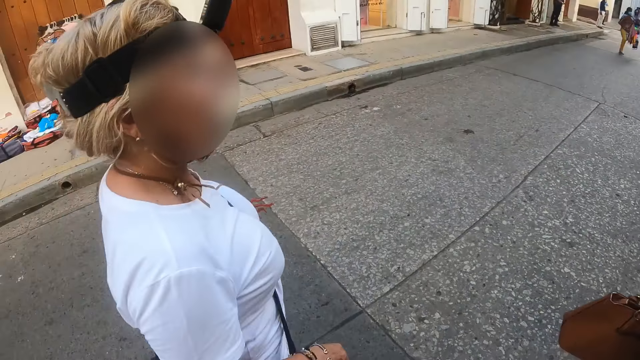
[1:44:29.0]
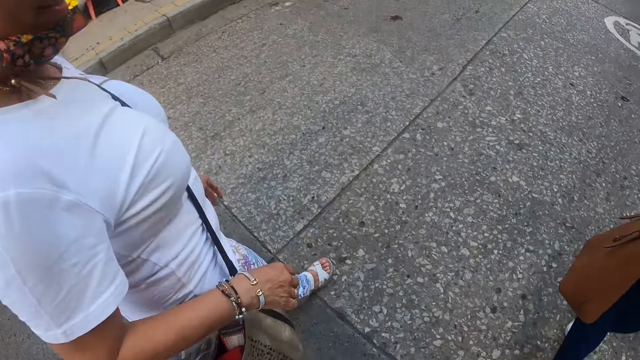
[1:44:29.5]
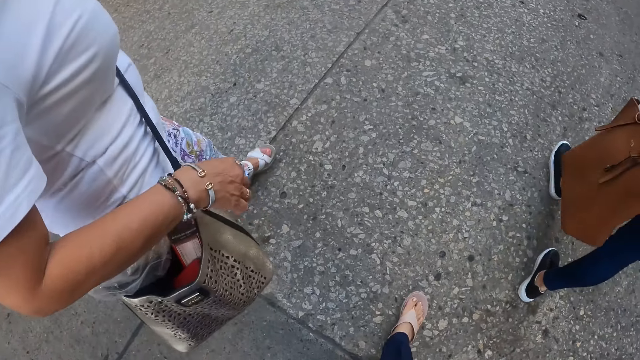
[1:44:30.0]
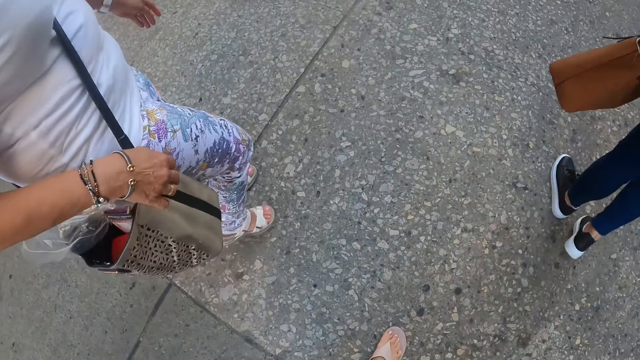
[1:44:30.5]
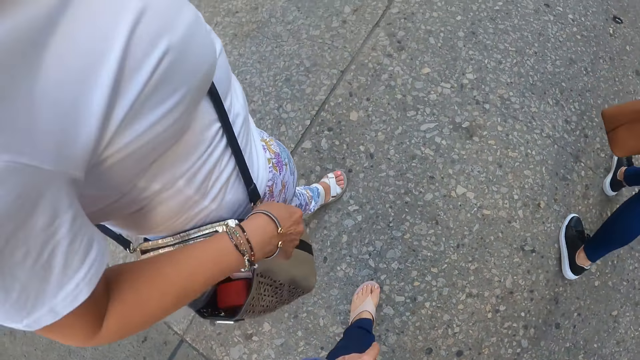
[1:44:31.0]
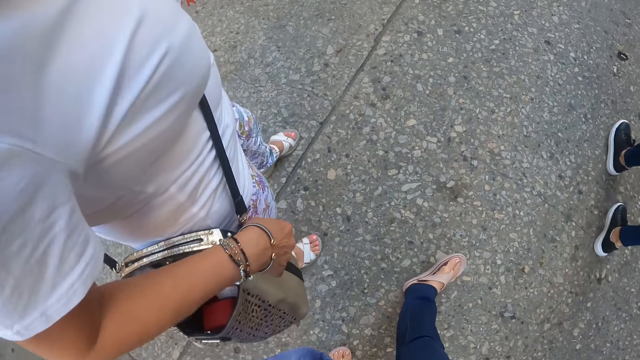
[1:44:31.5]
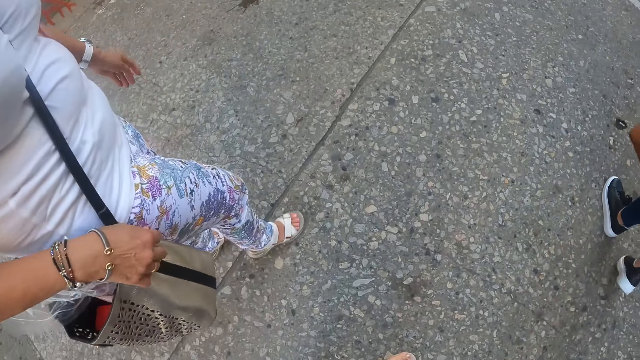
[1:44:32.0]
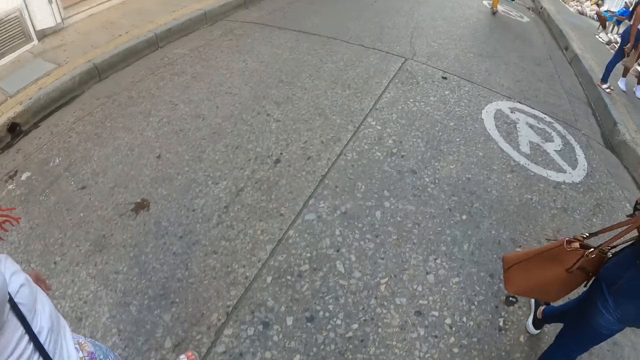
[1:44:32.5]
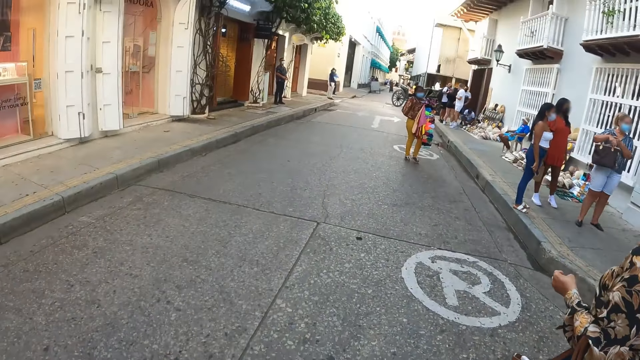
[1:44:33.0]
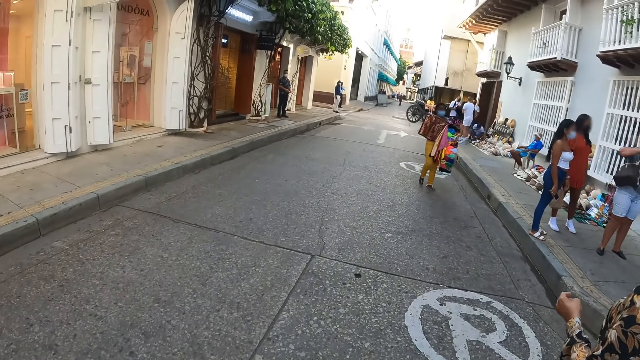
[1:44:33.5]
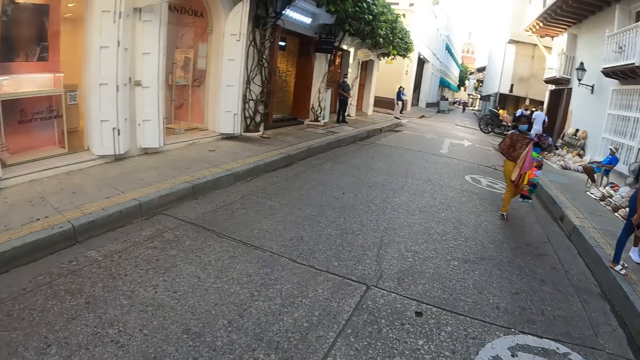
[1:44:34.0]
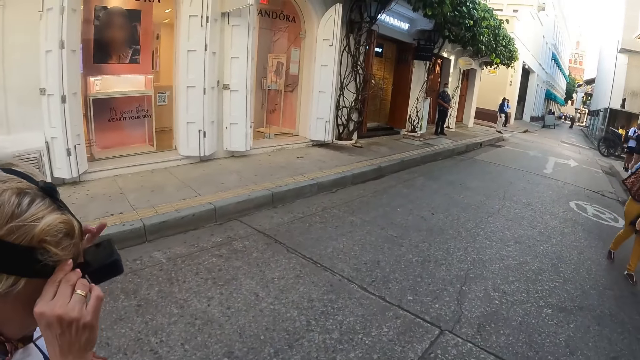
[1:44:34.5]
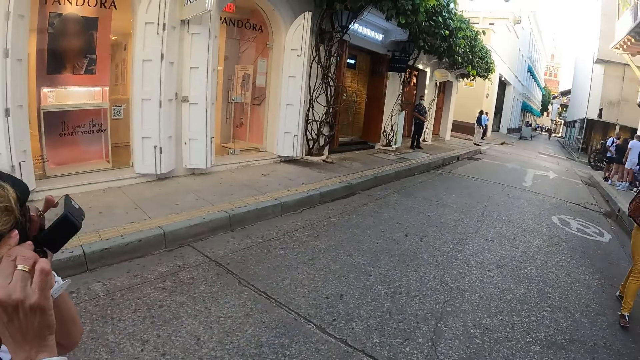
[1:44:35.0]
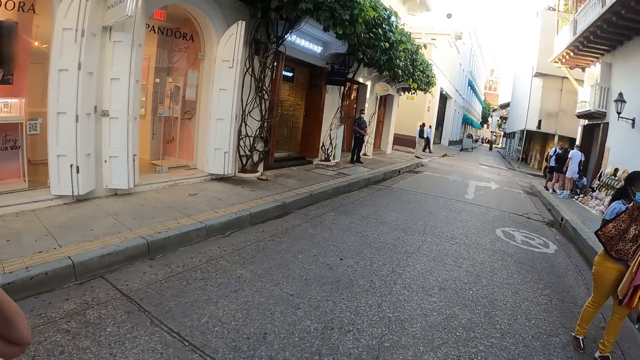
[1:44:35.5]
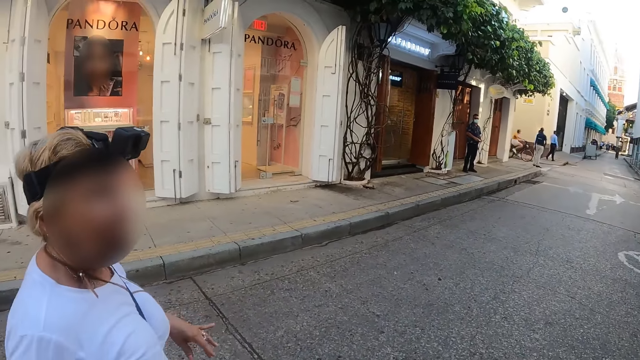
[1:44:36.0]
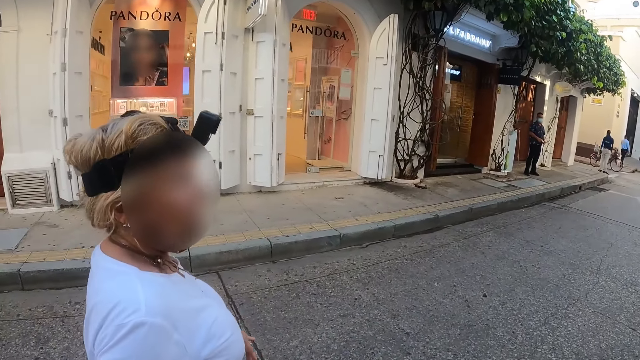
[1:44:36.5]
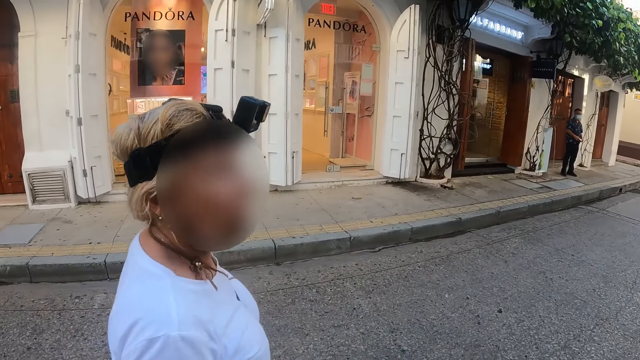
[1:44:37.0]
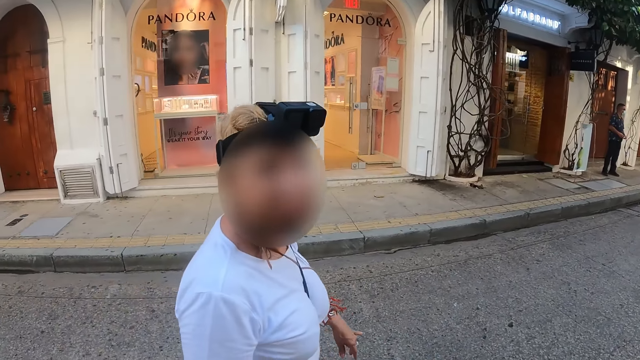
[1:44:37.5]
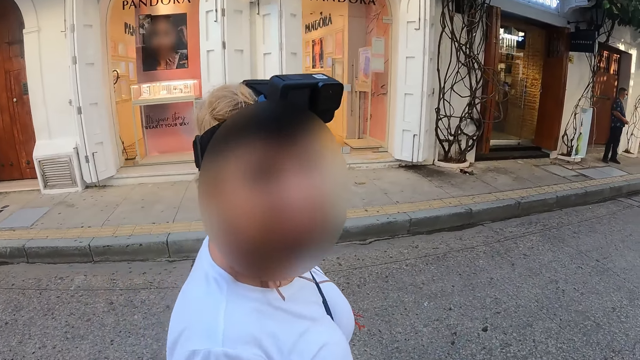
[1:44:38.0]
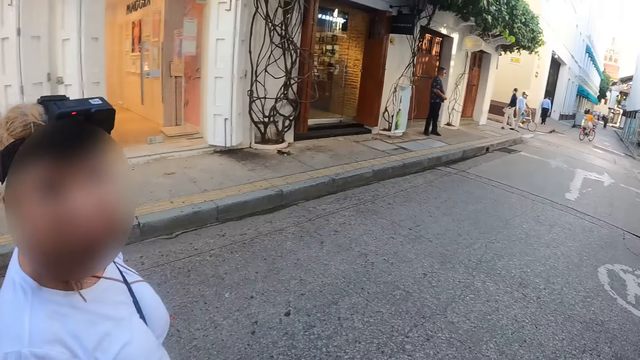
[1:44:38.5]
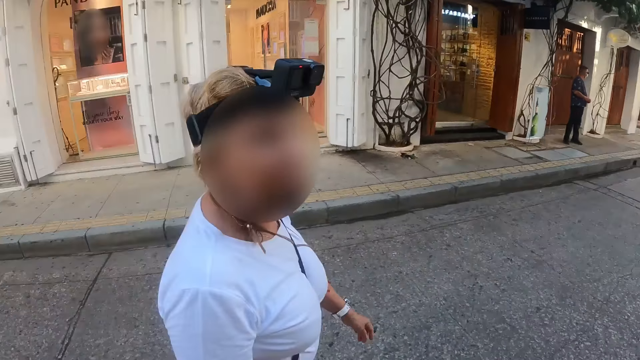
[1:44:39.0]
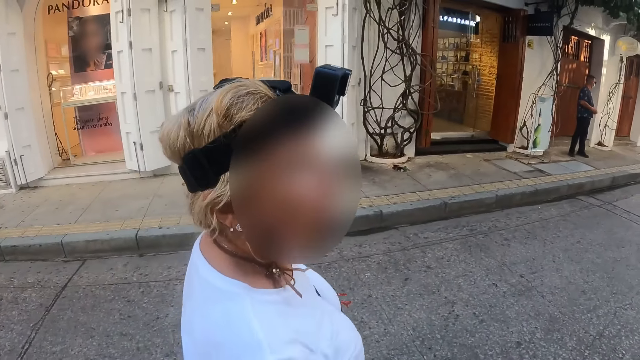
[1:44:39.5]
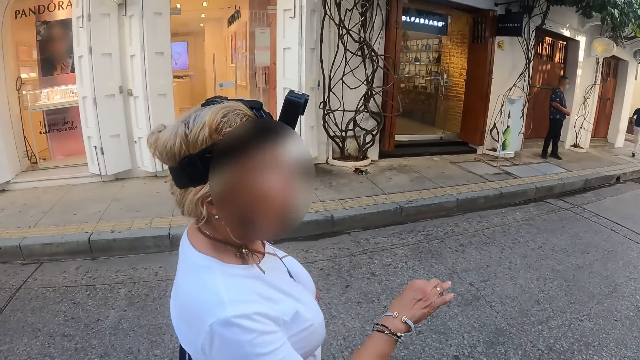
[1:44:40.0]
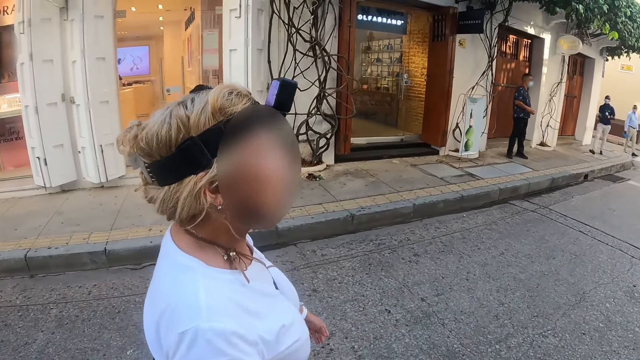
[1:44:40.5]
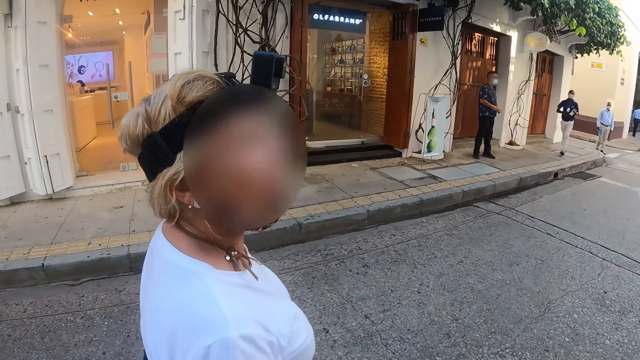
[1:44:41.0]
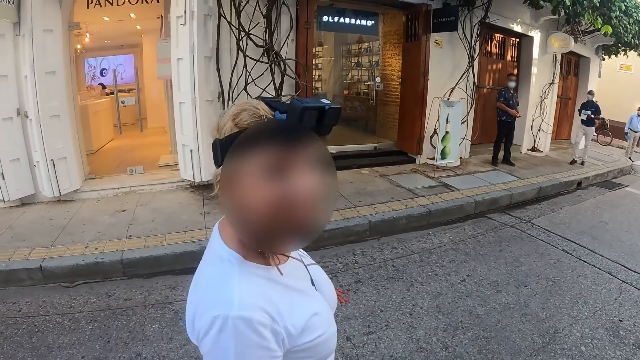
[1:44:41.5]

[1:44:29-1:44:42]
The camera wearer walks on the road and looks at a woman. They walk on the road. The woman adjusts the camera. The camera wearer looks at the woman. They walk on the road and look at the woman. They walk on the road and look at the woman. The woman looks at the camera wearer. The camera wearer walks on the road. The woman walks on the road. The woman speaks to the camera wearer.

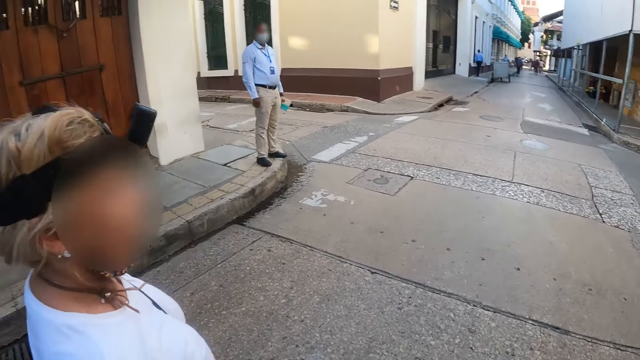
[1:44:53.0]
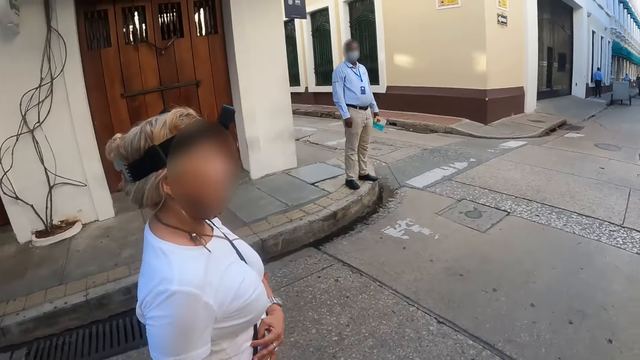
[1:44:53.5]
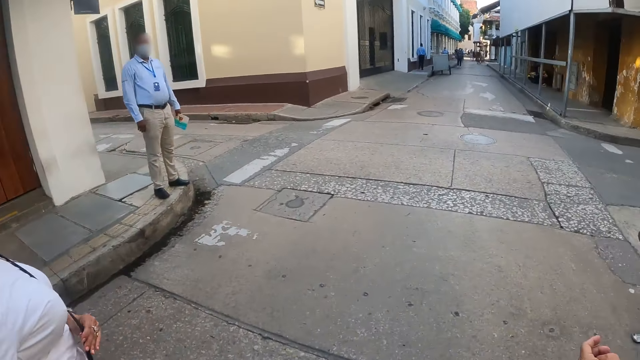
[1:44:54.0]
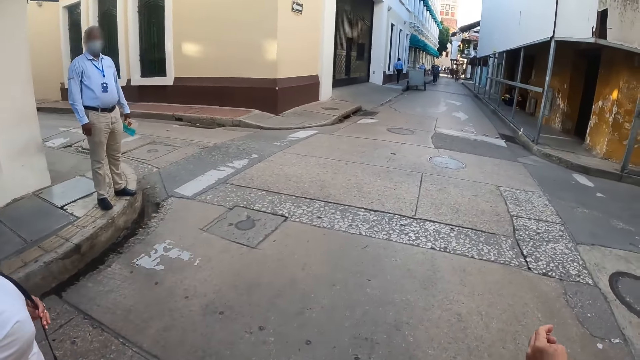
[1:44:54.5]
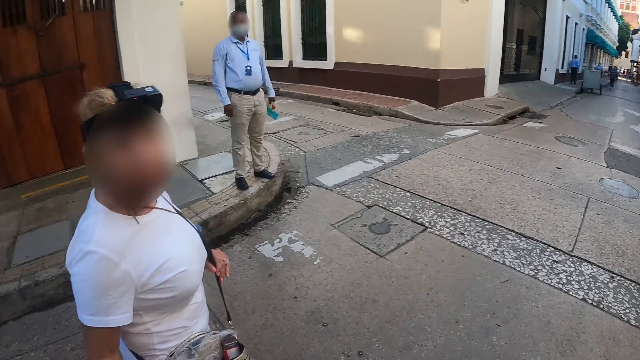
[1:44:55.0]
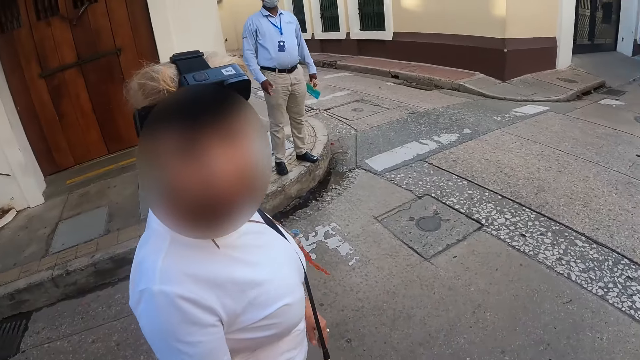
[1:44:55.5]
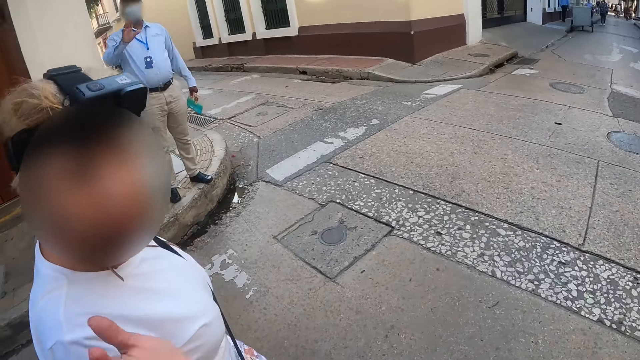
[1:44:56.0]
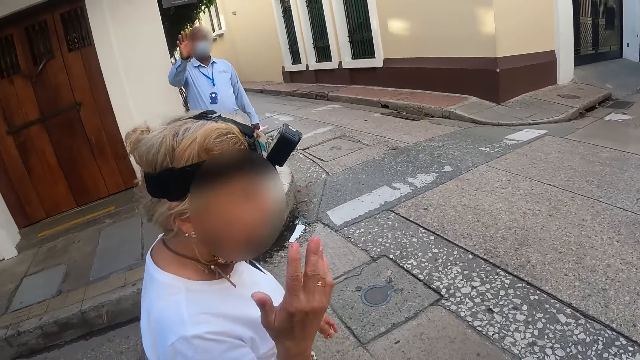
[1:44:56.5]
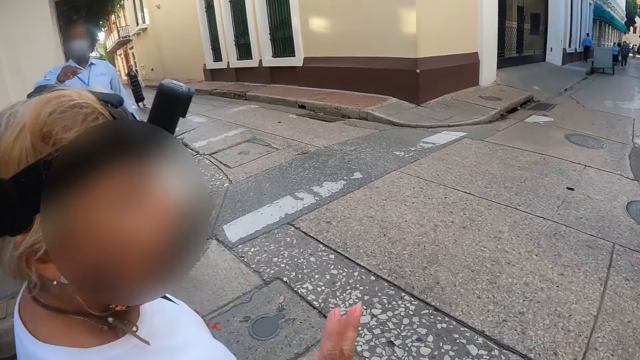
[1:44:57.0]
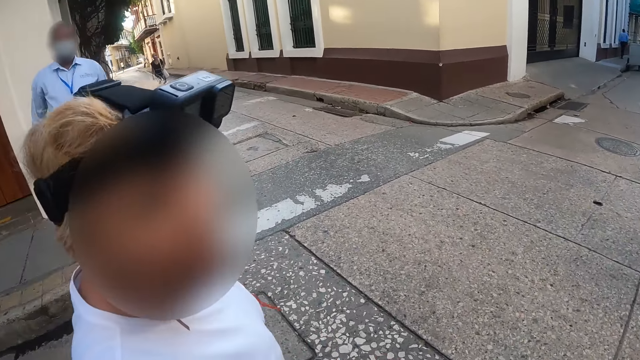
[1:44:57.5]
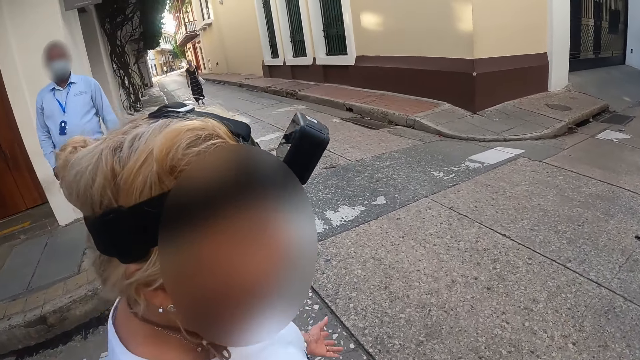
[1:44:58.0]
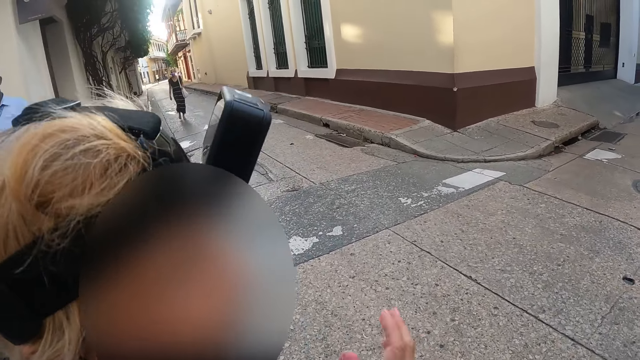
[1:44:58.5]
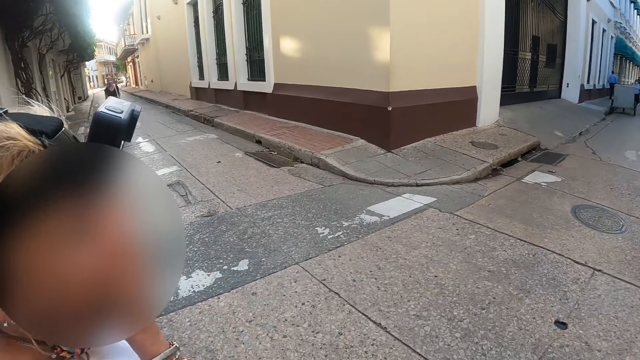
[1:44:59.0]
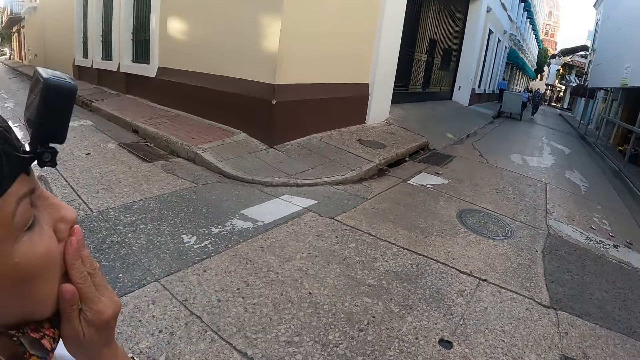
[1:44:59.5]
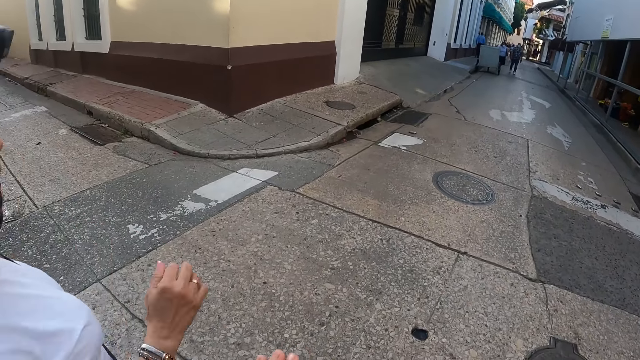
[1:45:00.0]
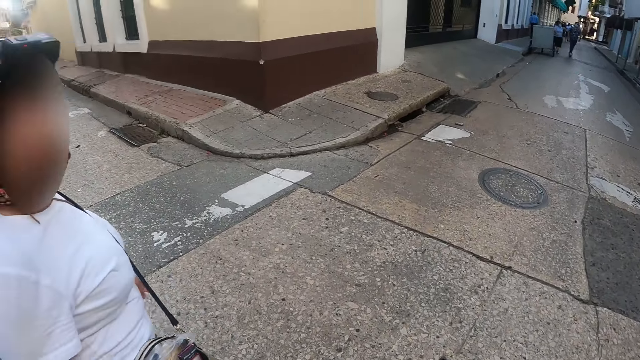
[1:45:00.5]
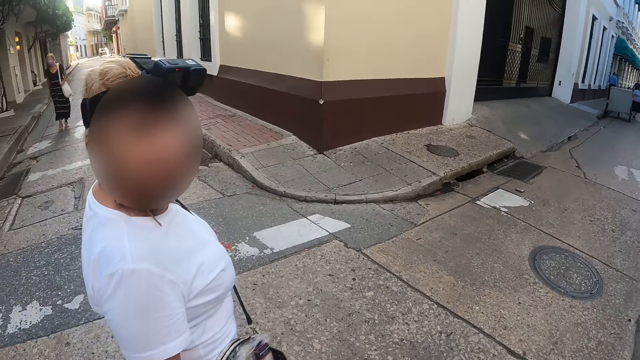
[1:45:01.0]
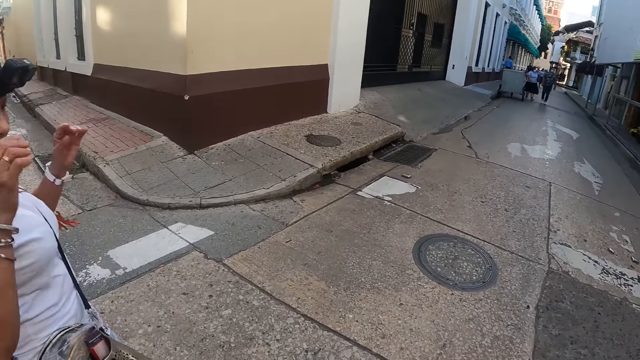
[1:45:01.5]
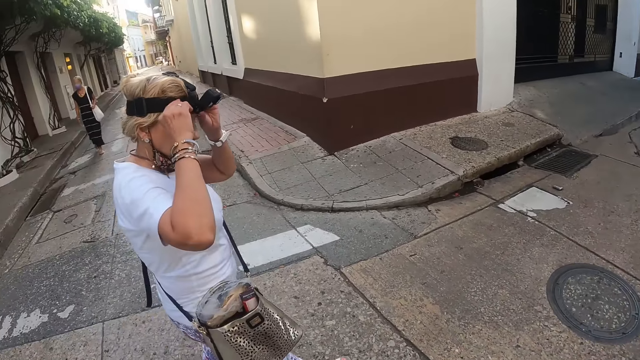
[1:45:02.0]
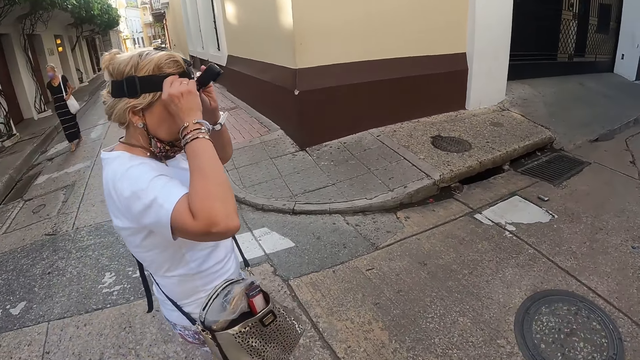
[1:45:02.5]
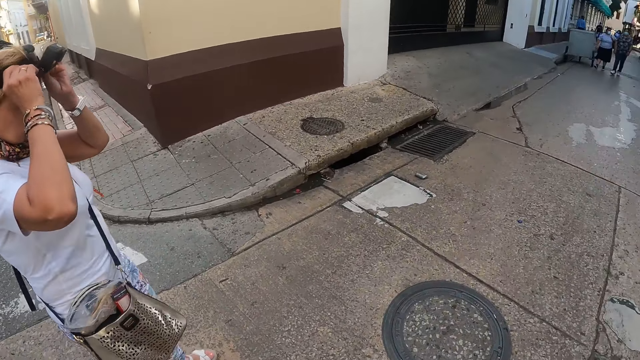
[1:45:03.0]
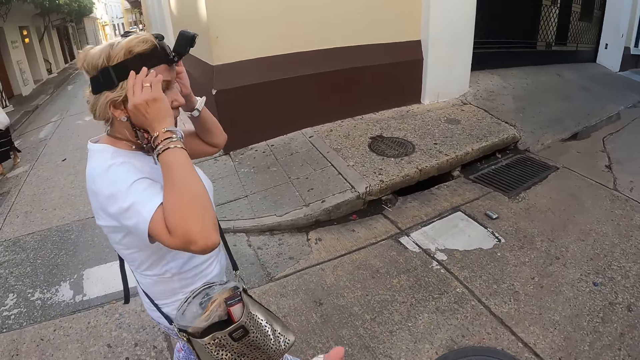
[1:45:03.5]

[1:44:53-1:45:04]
The camera wearer walks on the road. A woman speaks to the camera wearer. The woman looks at the camera wearer. The woman walks on the road. She walks on the road again. The woman touches the camera. The camera wearer walks on the road.
